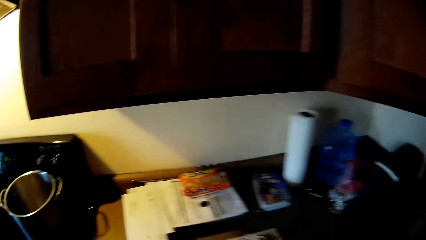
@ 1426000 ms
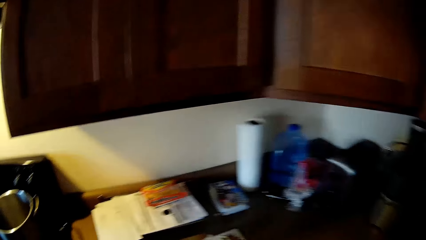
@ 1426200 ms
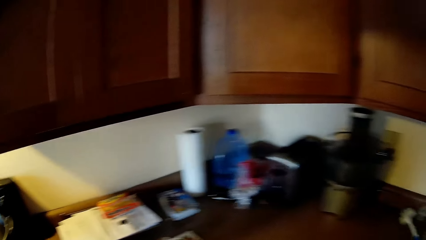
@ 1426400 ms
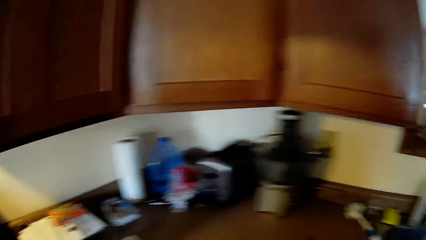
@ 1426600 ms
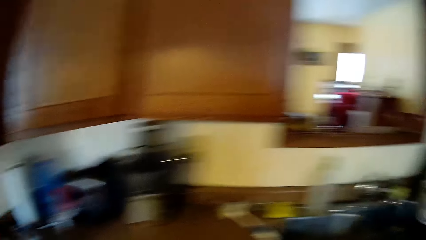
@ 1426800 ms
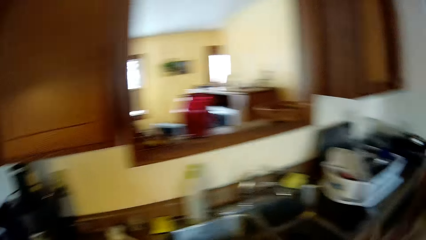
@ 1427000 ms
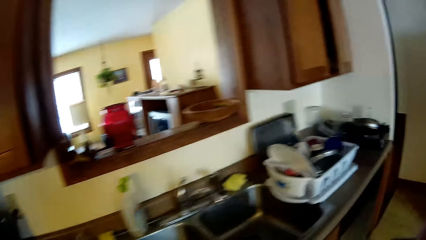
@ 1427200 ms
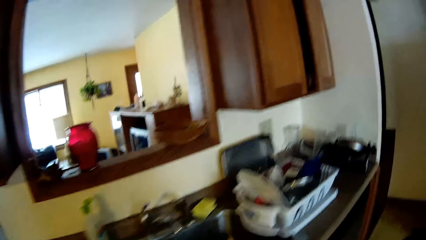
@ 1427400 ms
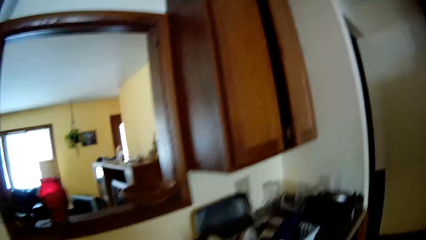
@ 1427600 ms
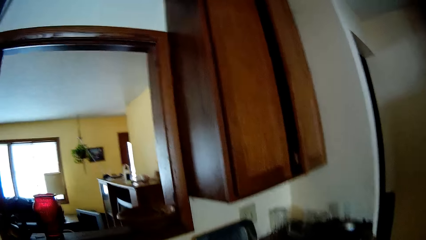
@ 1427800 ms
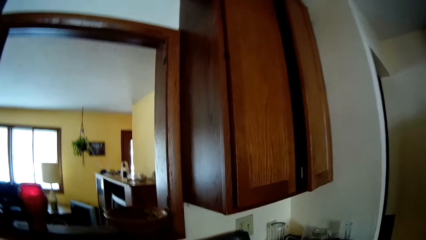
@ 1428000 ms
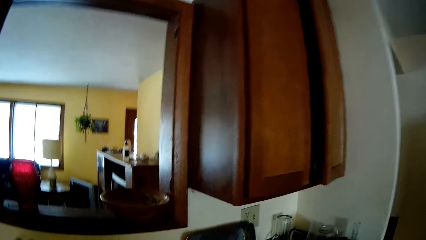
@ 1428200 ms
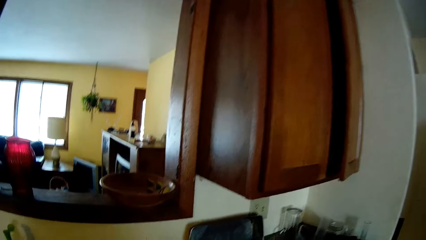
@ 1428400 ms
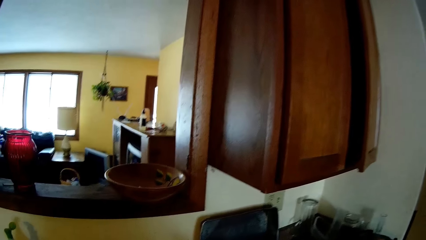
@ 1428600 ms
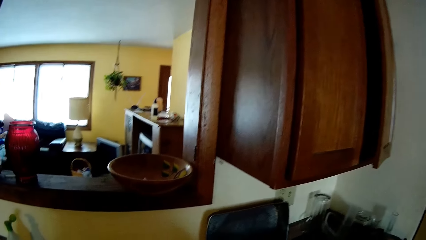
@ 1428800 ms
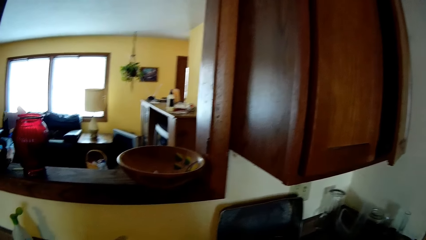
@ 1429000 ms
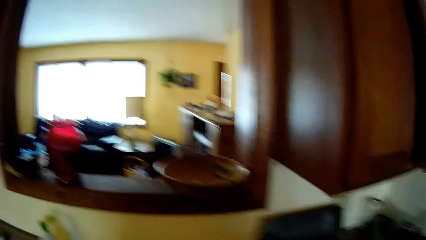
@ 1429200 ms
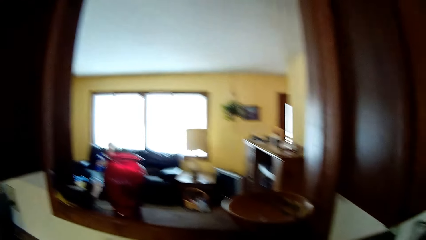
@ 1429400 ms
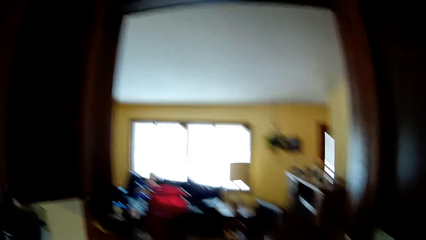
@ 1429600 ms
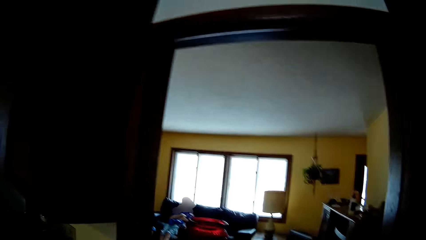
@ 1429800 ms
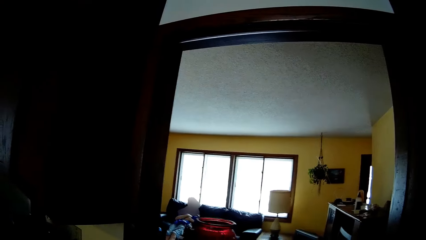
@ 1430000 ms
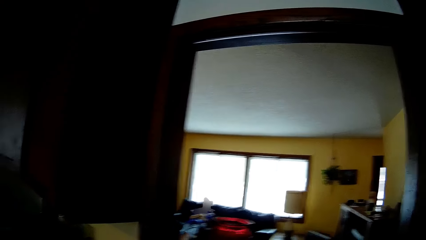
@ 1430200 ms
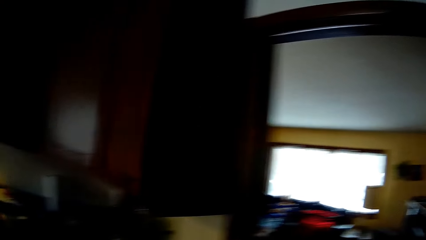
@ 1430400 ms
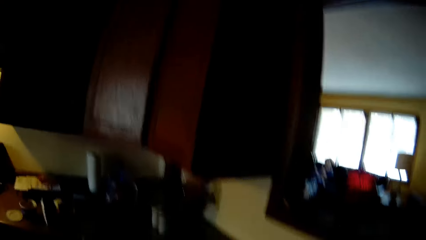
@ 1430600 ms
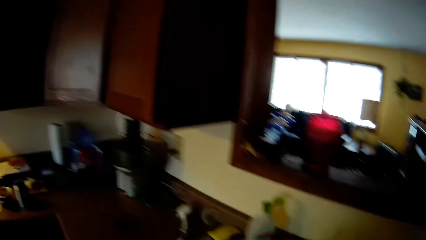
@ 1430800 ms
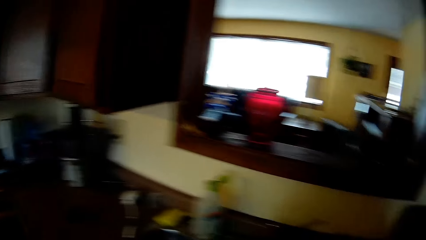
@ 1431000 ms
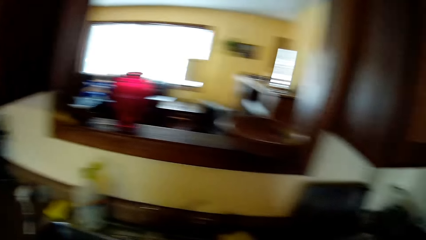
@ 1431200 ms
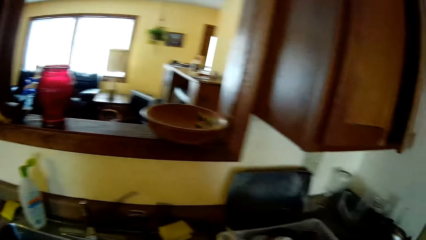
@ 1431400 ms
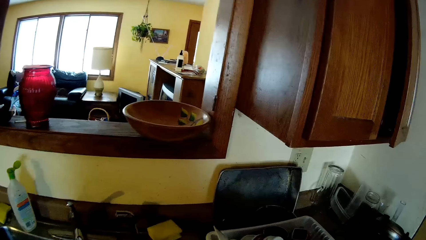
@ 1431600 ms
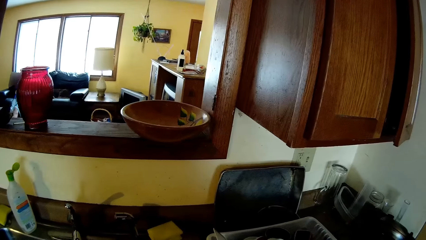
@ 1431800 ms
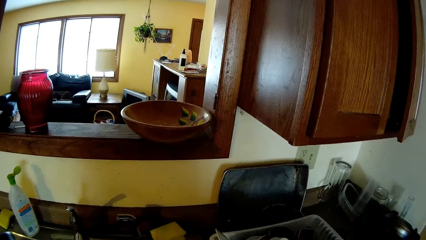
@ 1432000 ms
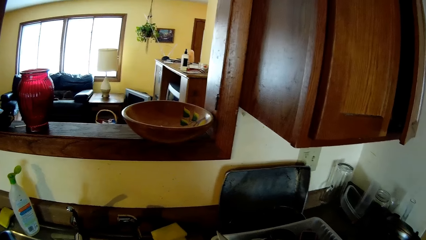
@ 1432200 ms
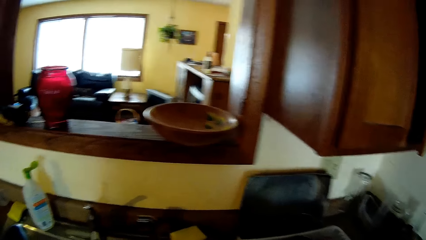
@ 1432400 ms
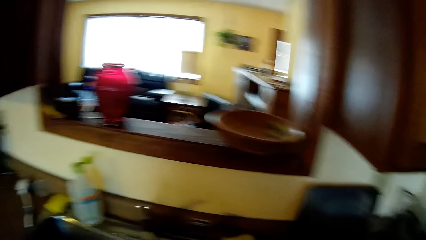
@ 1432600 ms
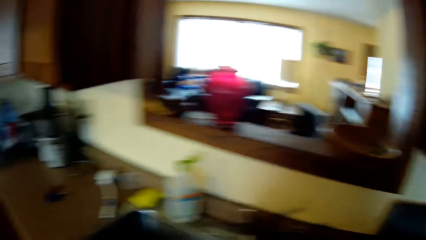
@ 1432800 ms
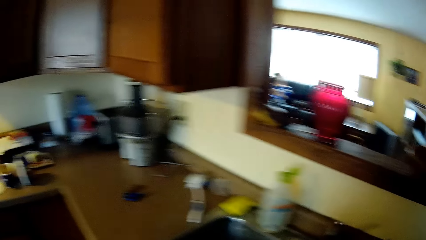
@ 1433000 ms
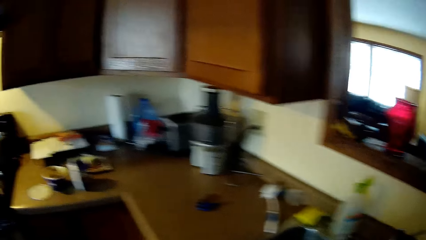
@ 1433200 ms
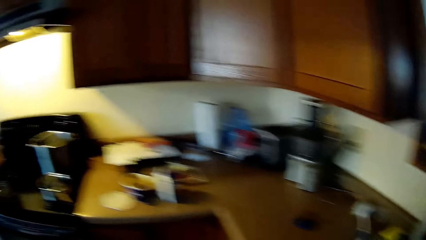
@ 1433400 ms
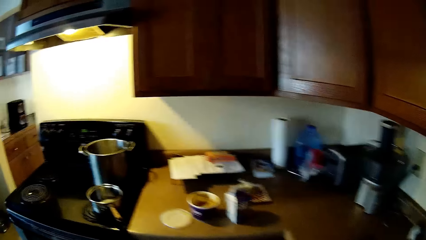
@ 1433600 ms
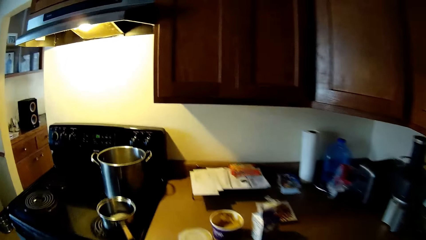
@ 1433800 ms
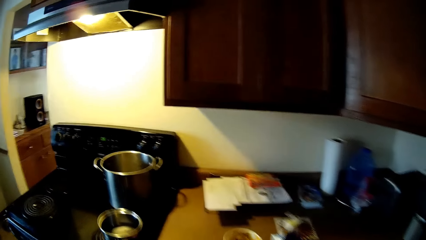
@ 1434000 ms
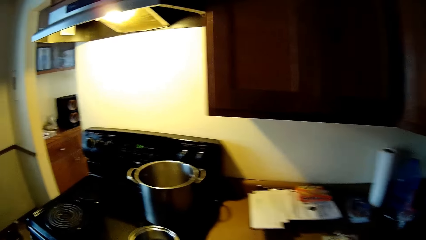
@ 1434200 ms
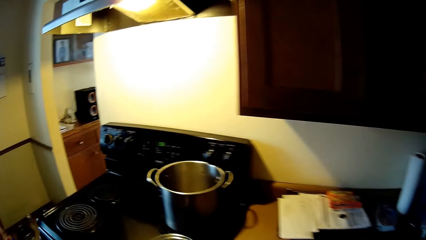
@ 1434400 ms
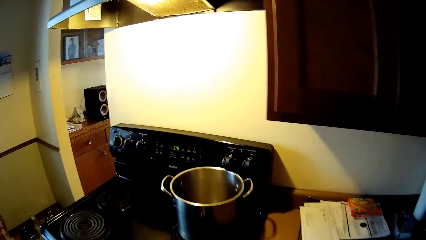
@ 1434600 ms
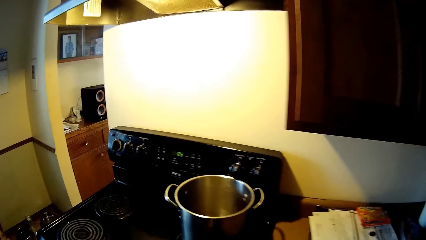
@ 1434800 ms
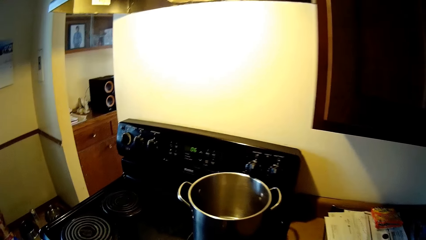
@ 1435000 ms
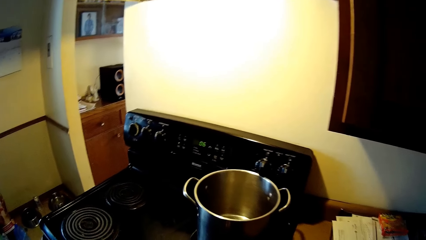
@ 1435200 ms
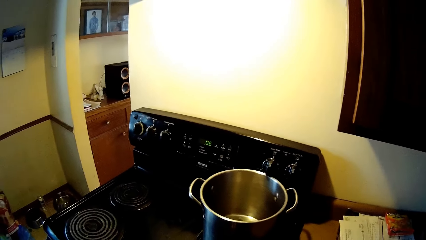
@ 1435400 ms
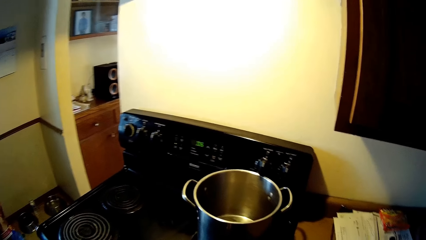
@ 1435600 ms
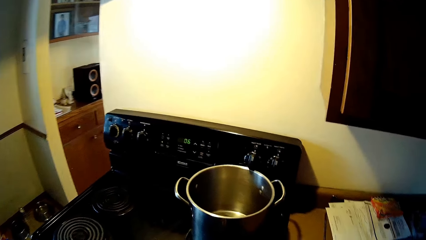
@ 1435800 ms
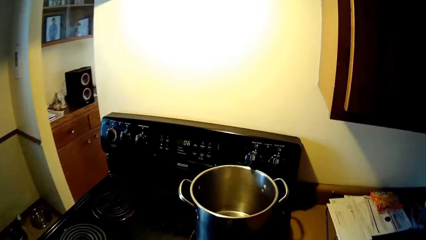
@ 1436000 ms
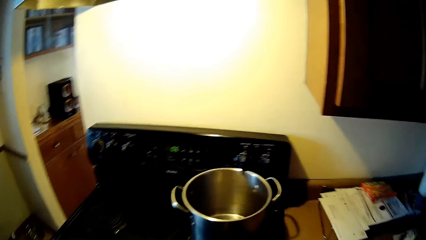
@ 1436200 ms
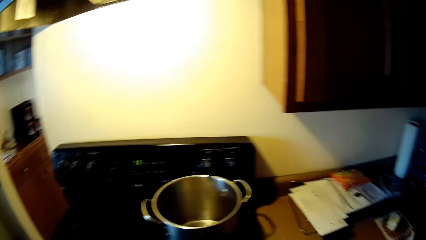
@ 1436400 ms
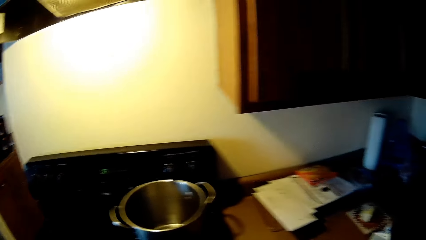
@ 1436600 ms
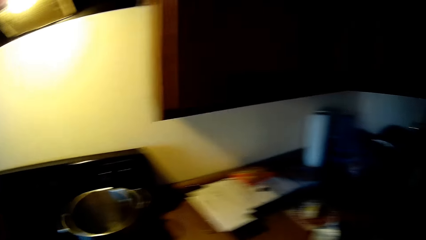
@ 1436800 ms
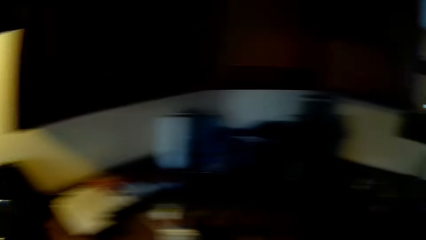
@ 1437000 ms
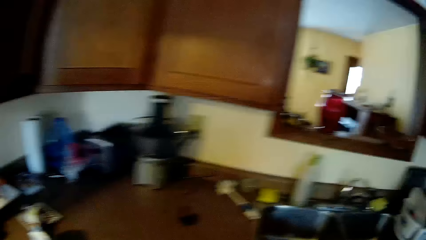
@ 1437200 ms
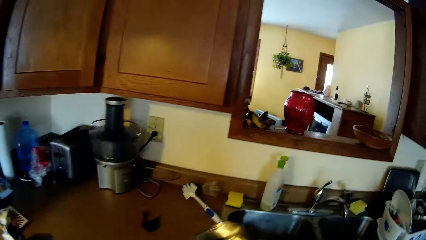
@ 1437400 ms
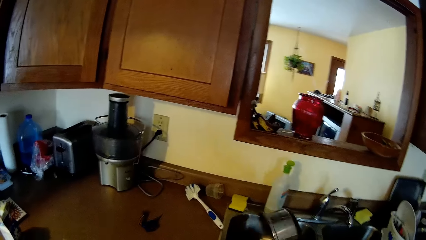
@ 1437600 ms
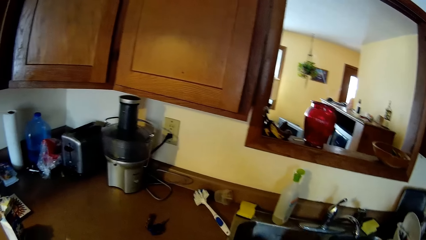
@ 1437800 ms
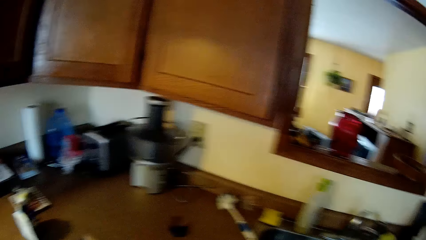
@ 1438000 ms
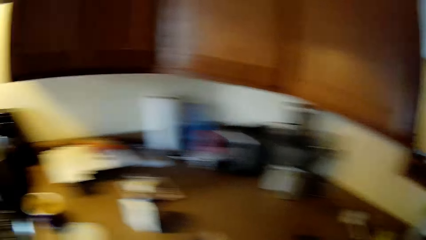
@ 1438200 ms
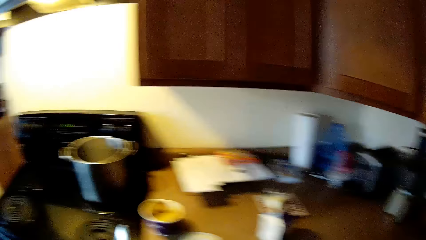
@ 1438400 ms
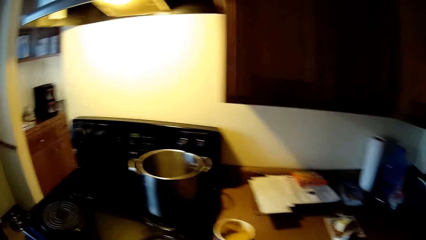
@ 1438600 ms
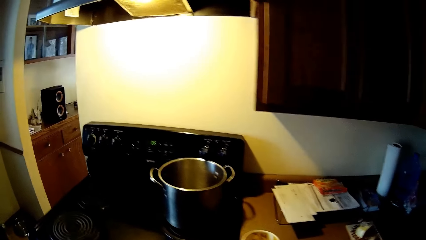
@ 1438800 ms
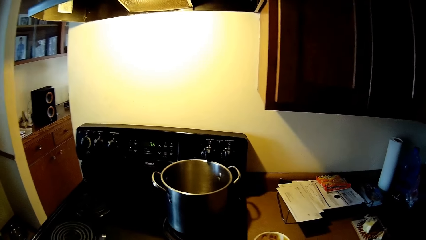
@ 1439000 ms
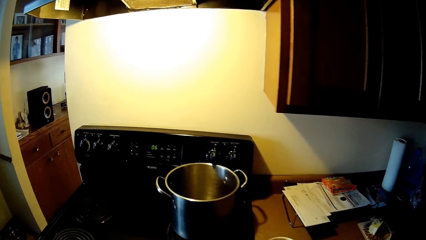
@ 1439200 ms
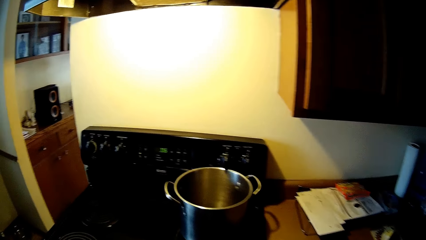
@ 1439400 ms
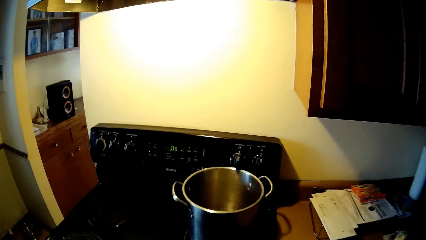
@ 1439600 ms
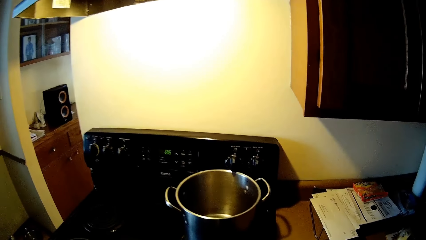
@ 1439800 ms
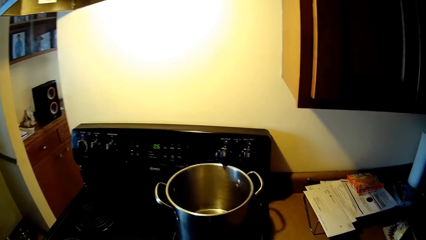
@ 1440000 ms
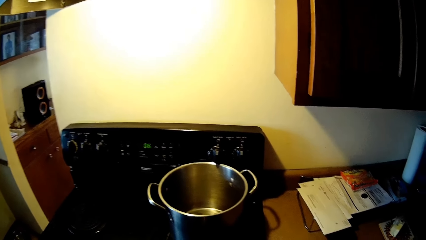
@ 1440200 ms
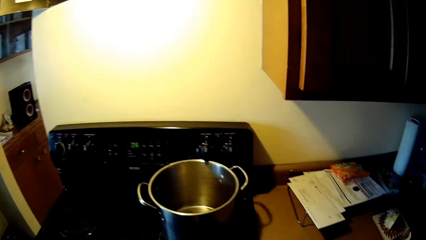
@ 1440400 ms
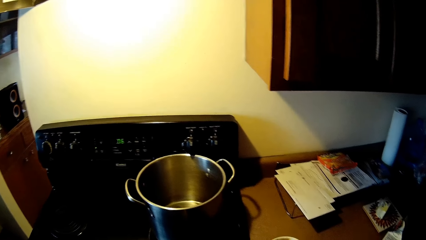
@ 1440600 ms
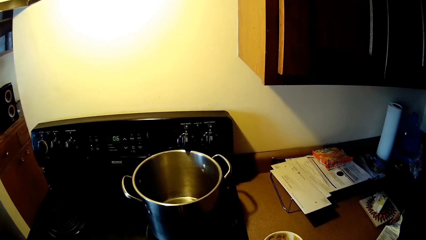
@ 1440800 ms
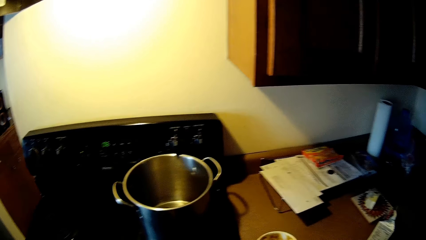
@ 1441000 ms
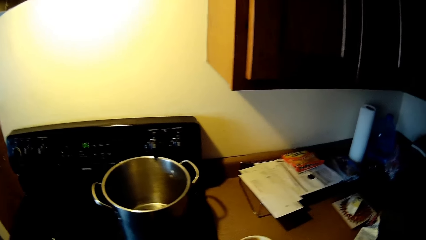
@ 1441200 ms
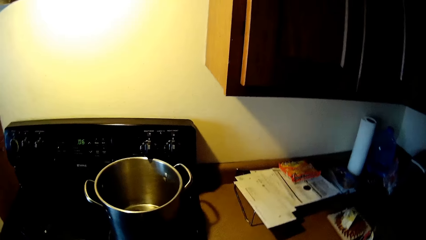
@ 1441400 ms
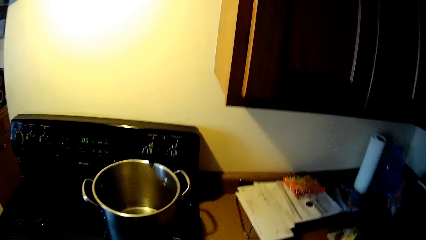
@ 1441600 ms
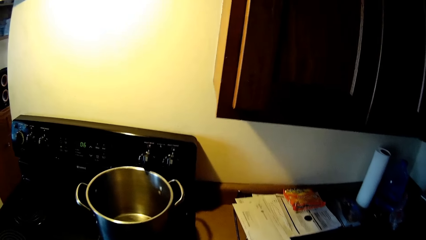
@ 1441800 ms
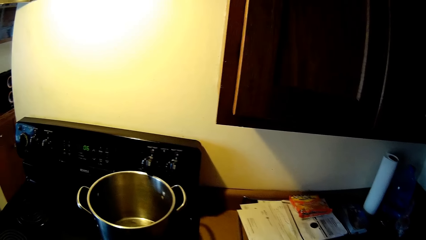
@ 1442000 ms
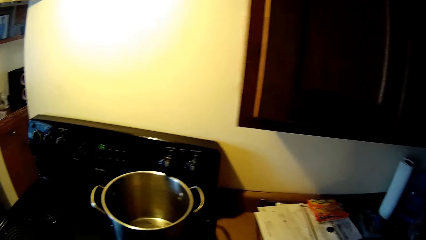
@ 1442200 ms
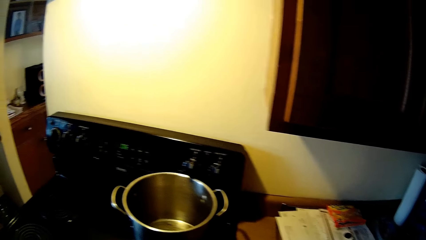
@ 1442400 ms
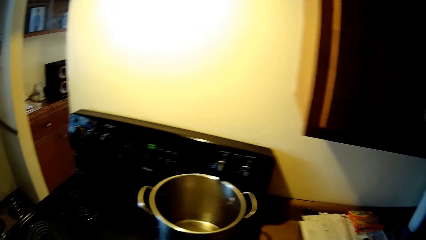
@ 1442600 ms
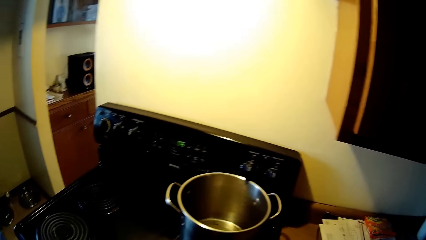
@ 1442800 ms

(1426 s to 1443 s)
The camera wearer walks to a kitchen sink. He walks to the stove. He turns a pot over the kitchen sink with his right hand. He picks up the pot.
